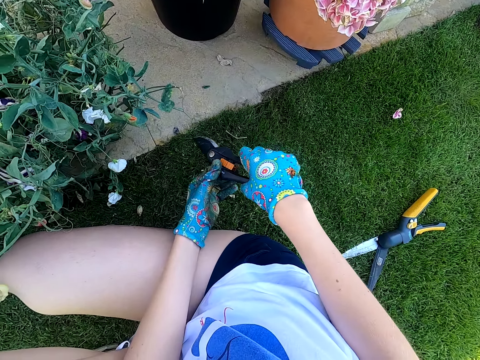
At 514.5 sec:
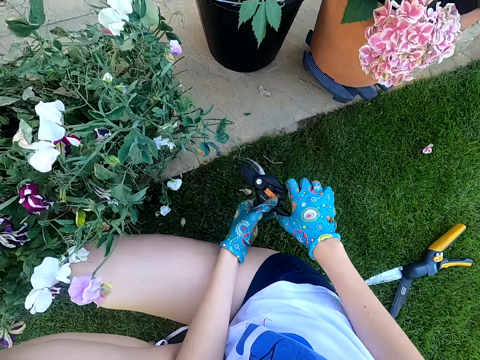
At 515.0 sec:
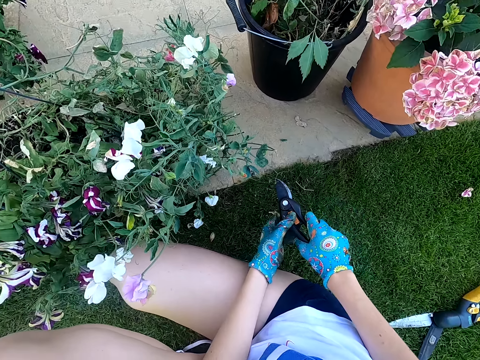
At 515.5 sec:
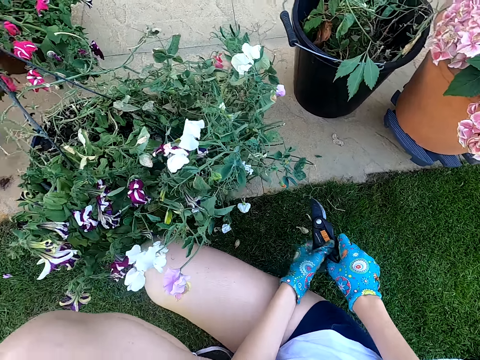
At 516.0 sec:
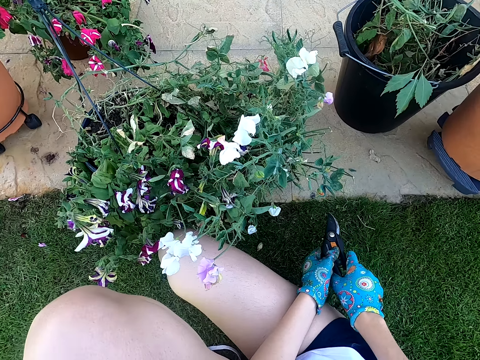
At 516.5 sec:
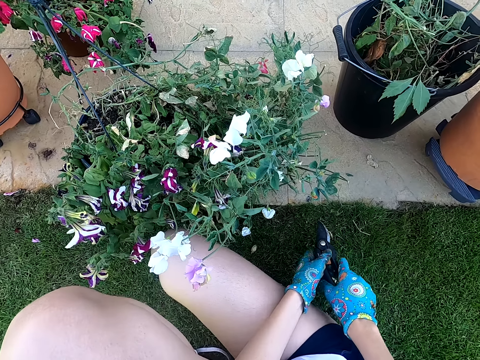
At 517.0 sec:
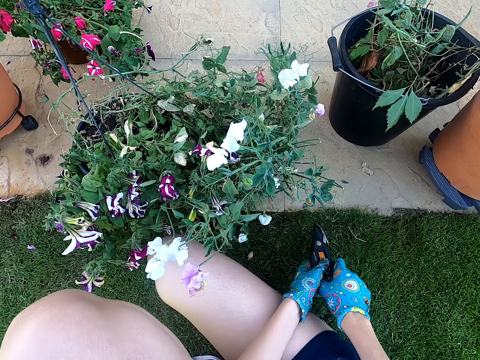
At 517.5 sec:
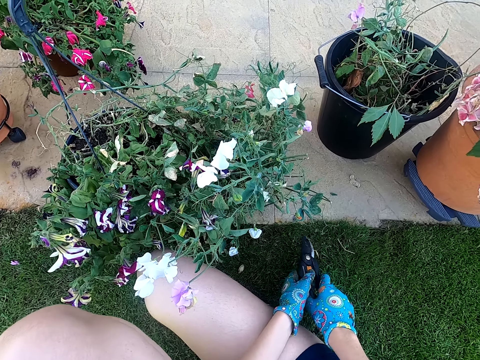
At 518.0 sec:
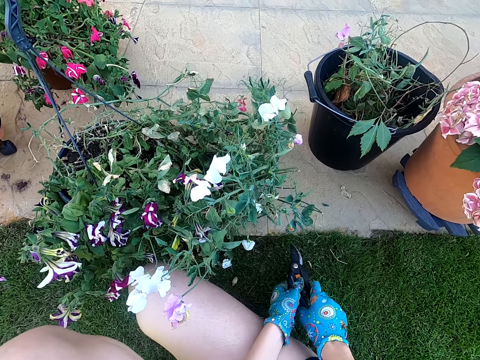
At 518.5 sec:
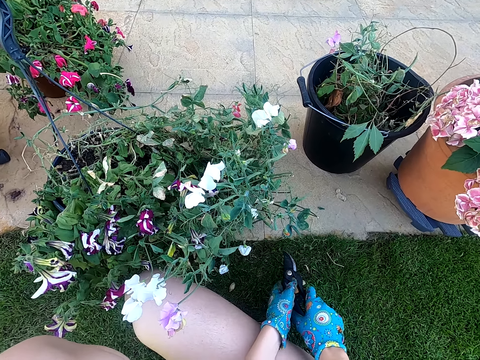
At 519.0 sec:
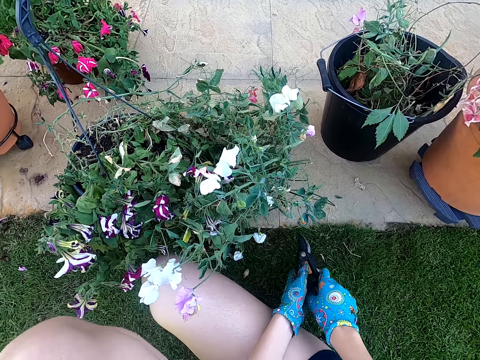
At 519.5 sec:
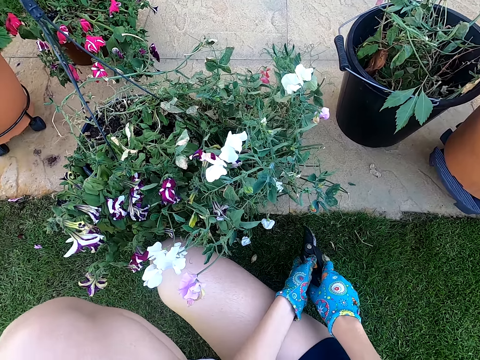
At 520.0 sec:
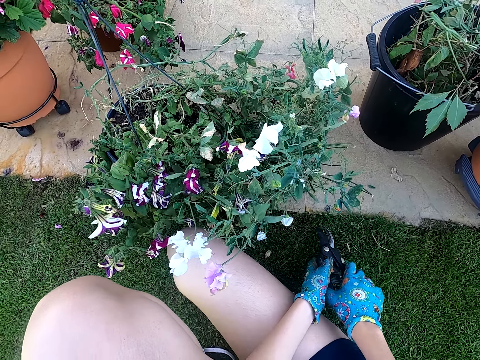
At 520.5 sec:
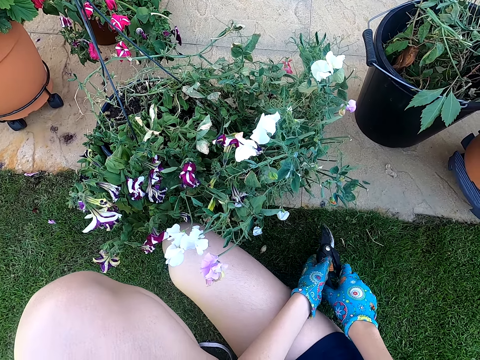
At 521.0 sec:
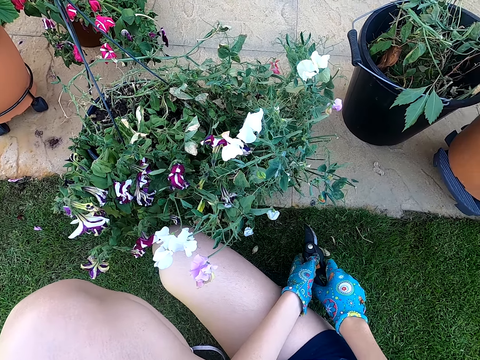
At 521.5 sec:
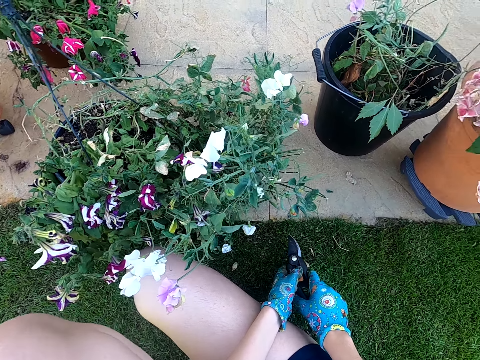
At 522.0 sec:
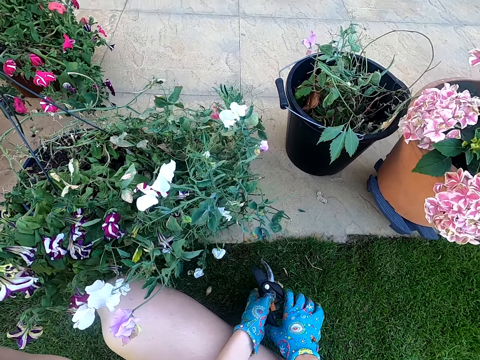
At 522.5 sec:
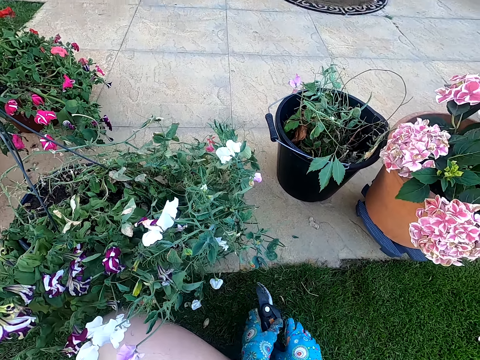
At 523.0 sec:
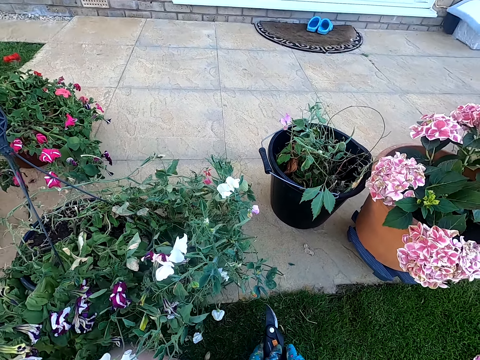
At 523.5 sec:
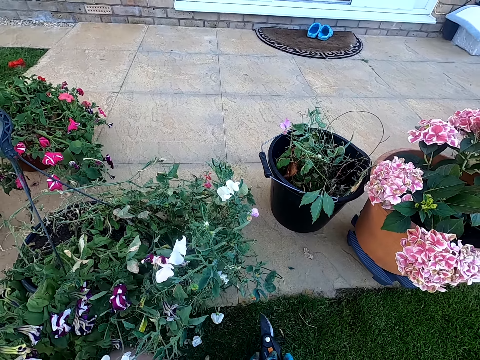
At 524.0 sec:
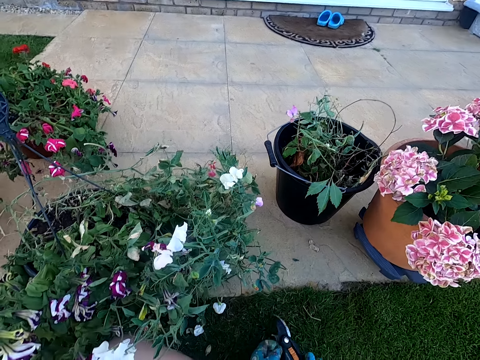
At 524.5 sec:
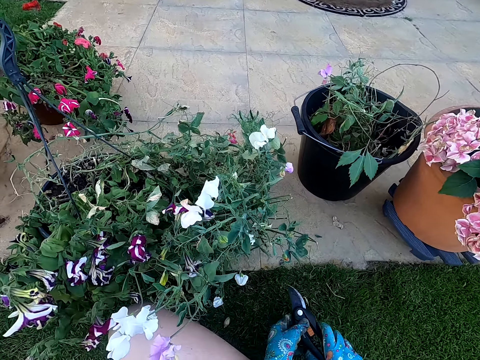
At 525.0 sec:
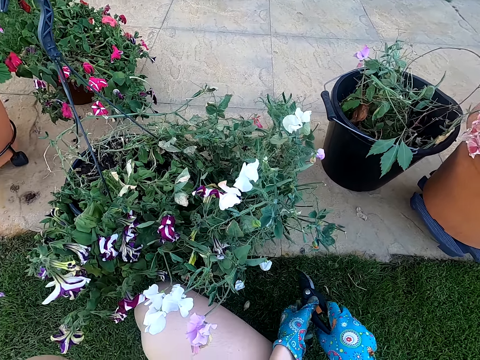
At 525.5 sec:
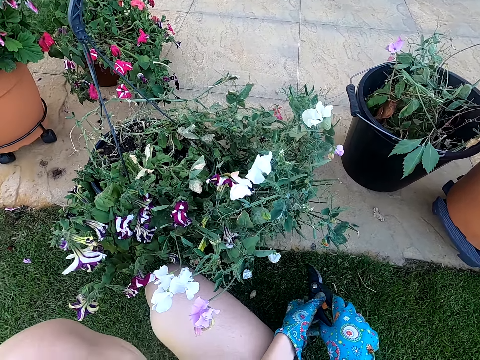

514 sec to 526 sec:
The camera wearer adjusts the flower shears.

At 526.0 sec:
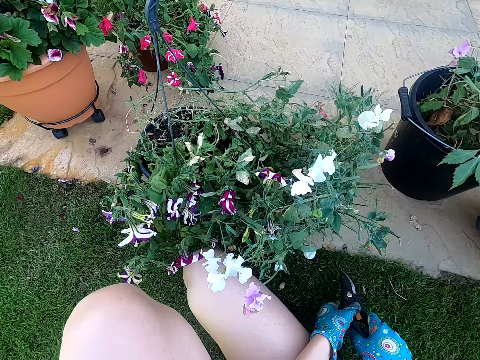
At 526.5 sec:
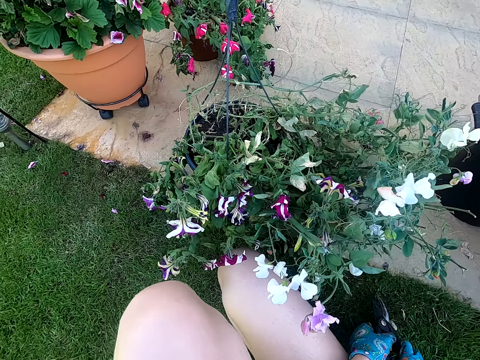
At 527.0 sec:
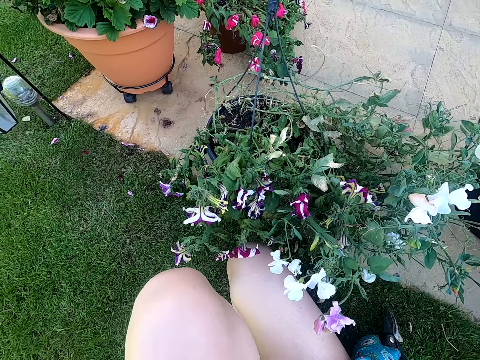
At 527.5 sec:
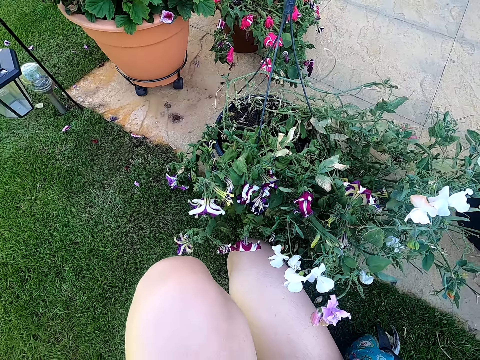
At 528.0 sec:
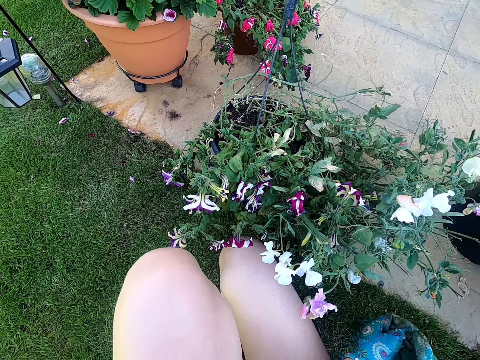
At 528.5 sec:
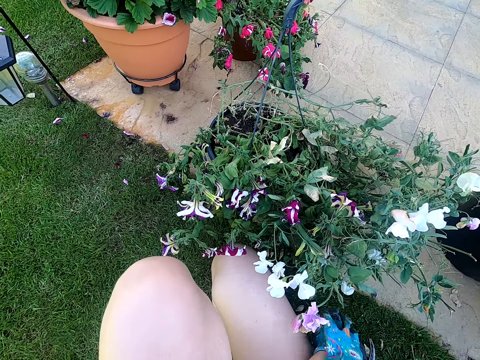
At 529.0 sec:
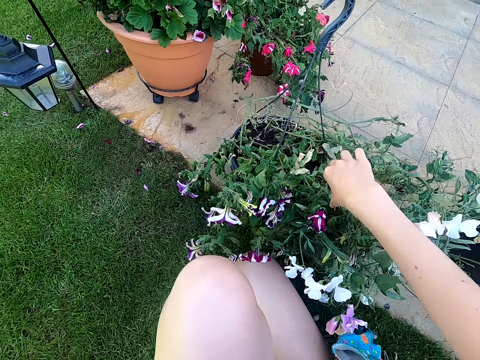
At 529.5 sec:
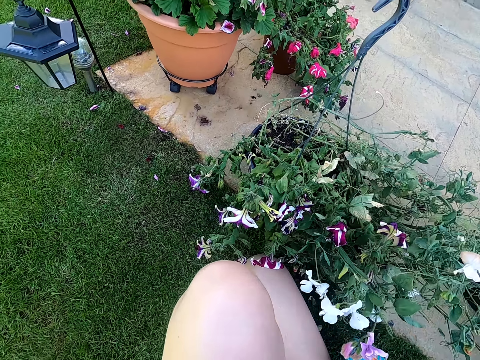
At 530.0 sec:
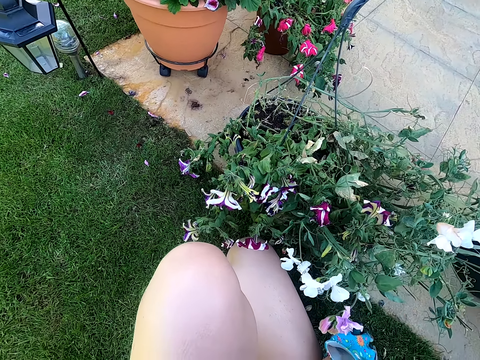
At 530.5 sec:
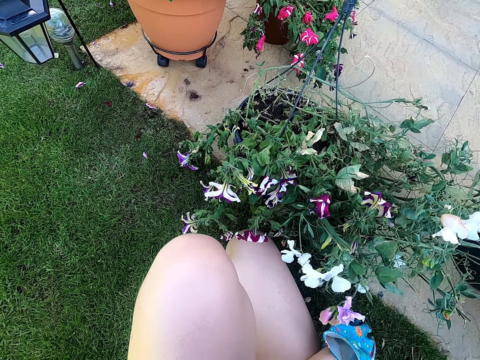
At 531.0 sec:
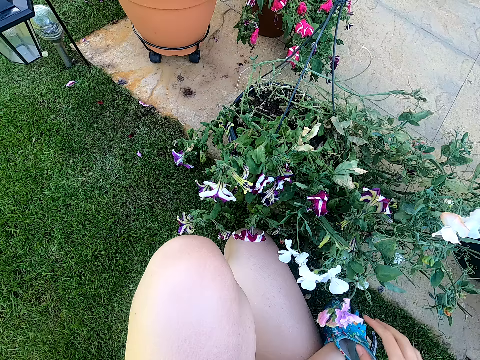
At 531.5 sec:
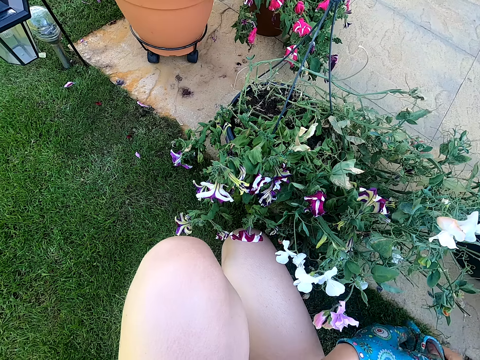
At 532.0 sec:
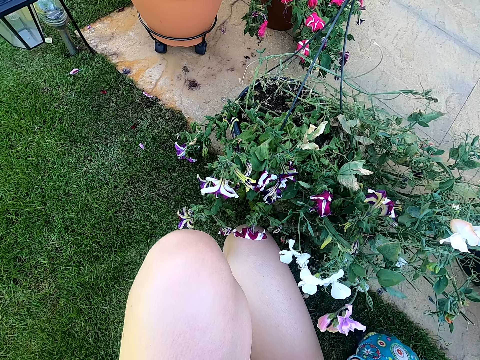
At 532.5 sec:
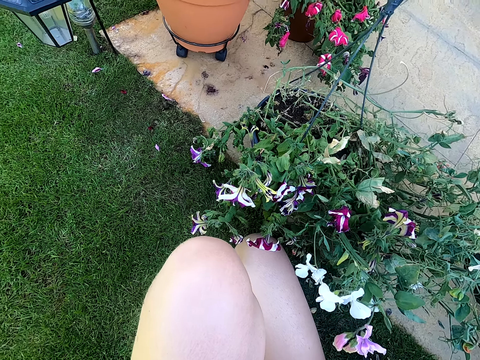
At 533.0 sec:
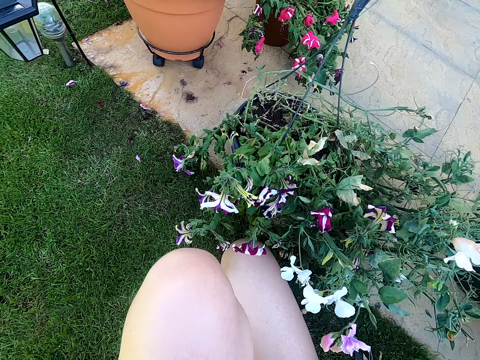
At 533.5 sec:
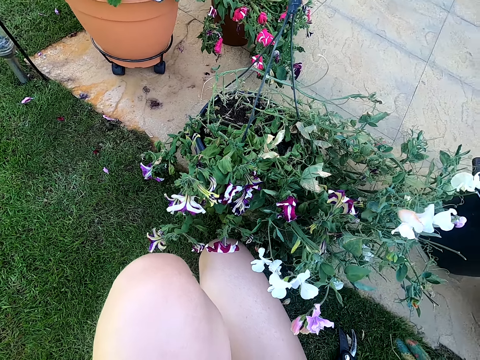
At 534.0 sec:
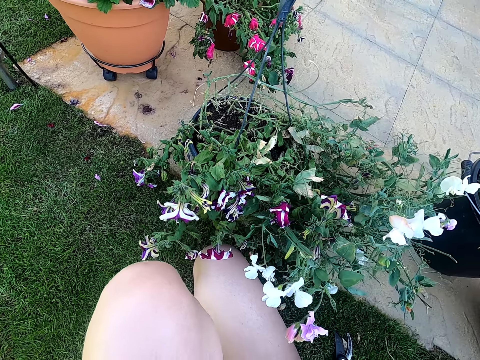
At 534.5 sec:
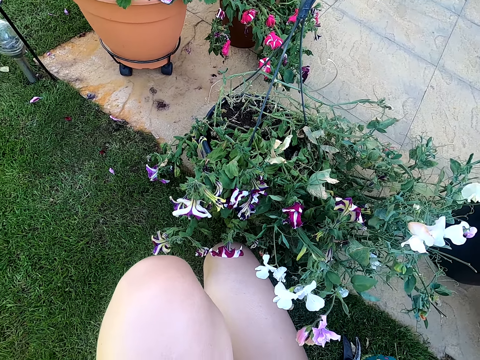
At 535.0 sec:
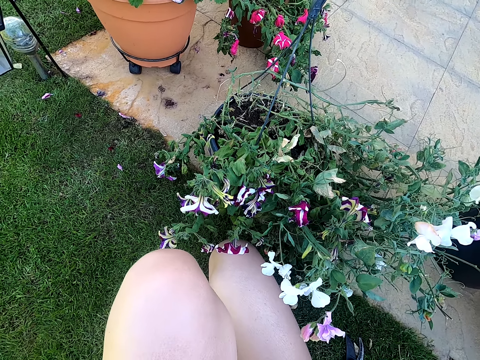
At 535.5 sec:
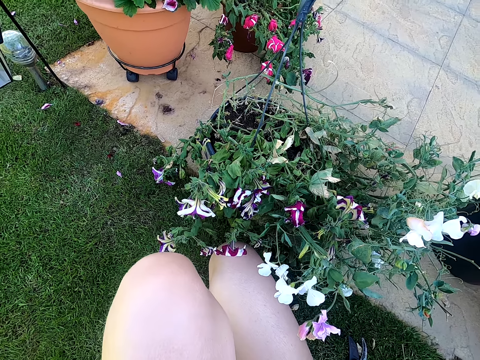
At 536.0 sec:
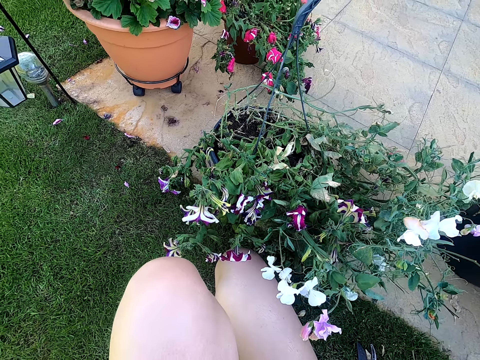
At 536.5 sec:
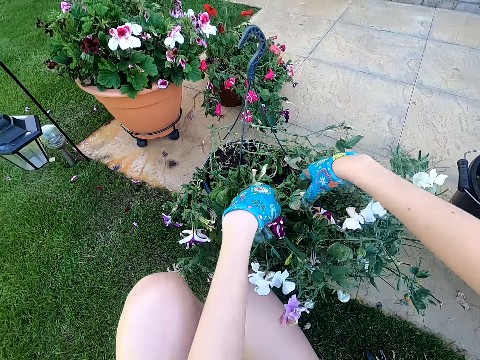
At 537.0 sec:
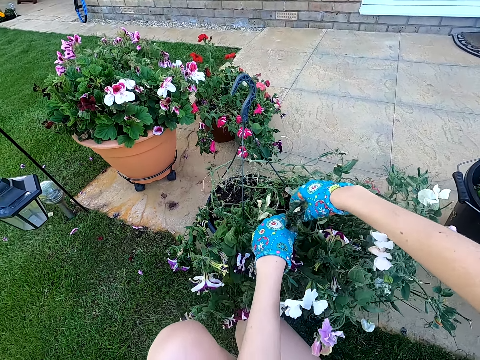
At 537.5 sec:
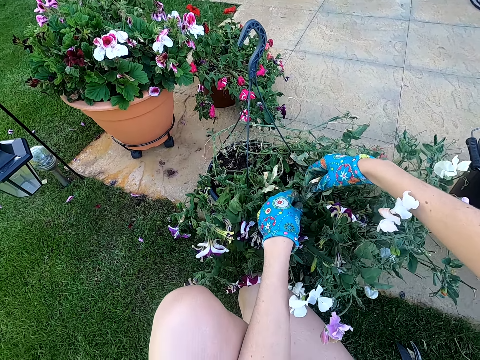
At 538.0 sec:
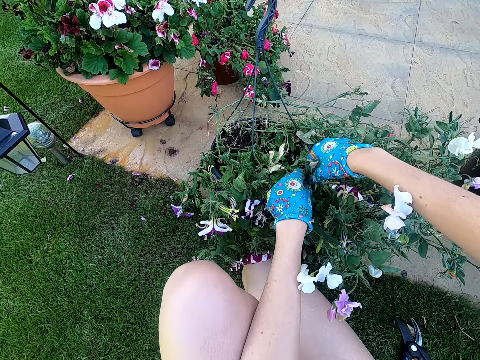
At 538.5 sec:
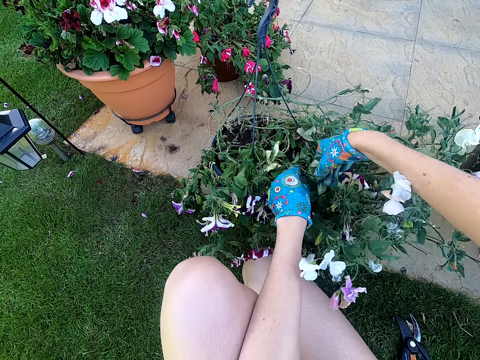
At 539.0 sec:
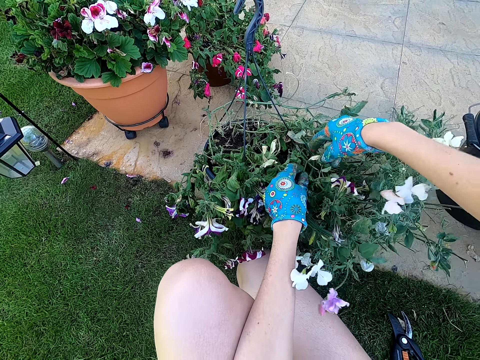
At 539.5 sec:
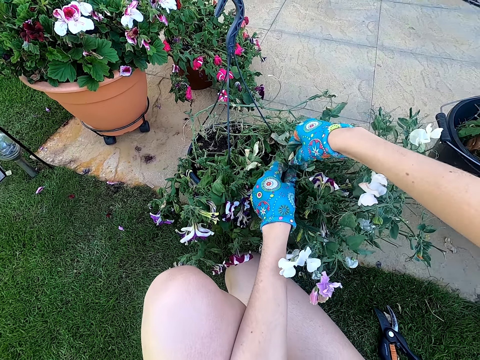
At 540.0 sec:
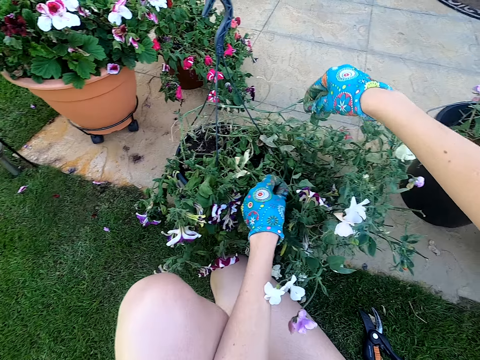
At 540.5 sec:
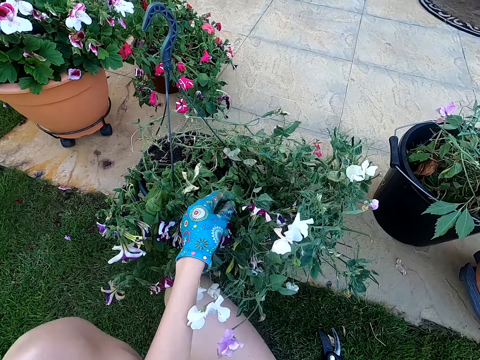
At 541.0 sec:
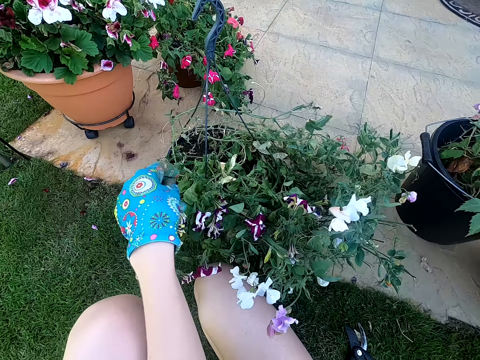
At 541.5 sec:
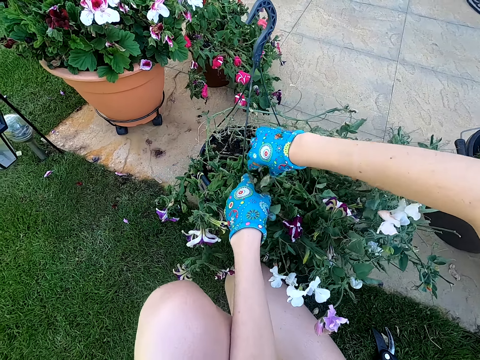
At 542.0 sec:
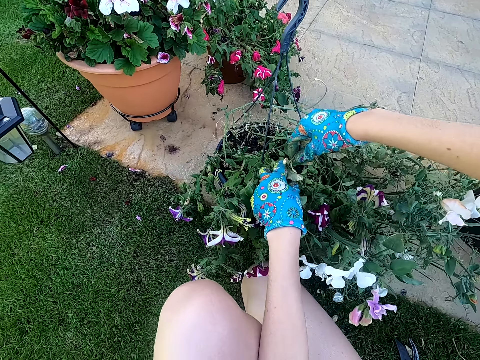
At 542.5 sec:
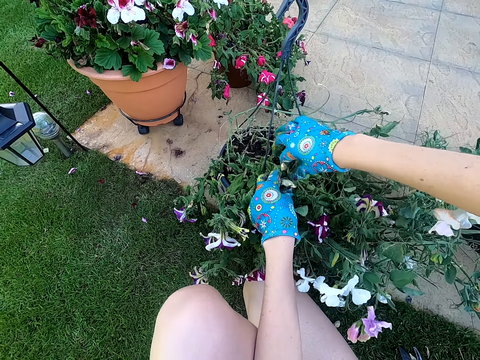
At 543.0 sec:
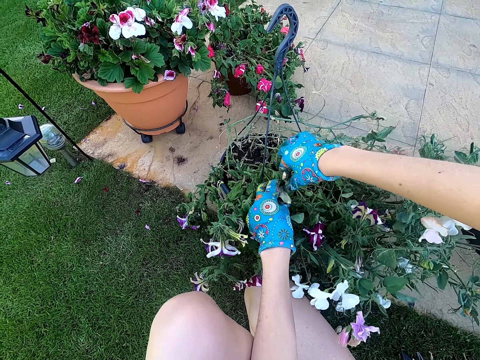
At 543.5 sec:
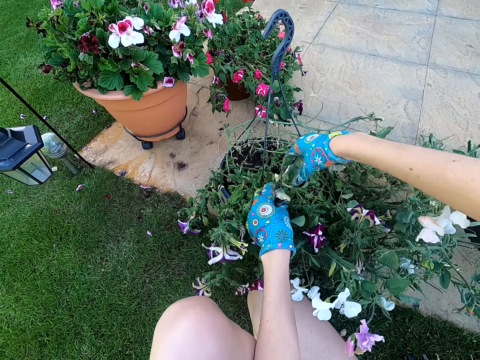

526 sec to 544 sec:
The camera wearer puts the shears on the grass. They remove a glove. They touch the plant. They hold the glove with the right hand. They wear the glove. They hold the flower shears. They look around the plant. They cut leaves from the potted plant. They pluck a flower from the plant. They place the flower in the bucket. They touch the plant.
